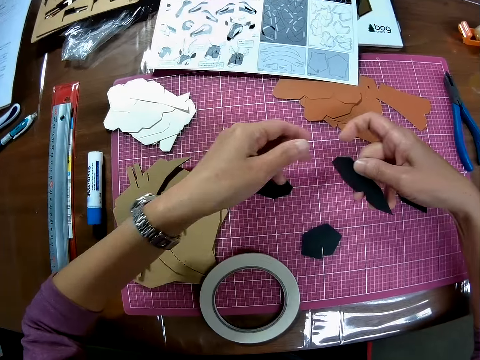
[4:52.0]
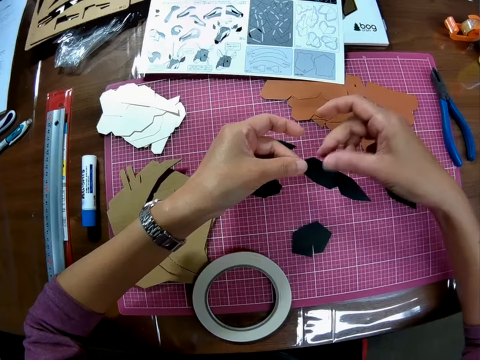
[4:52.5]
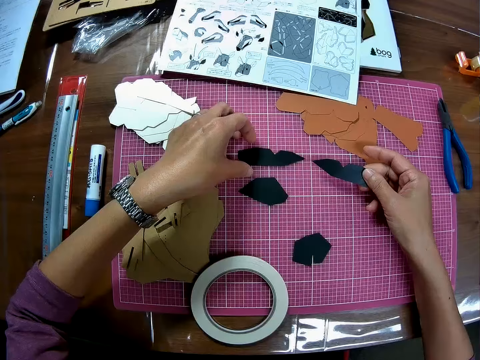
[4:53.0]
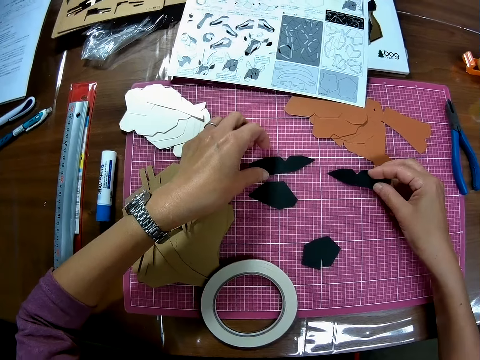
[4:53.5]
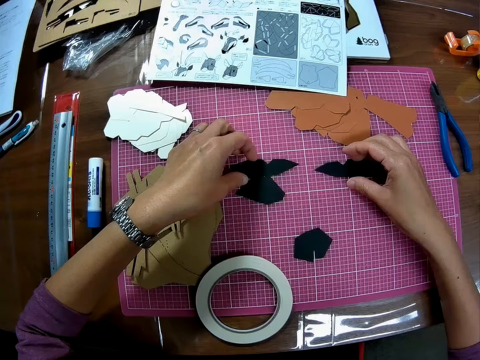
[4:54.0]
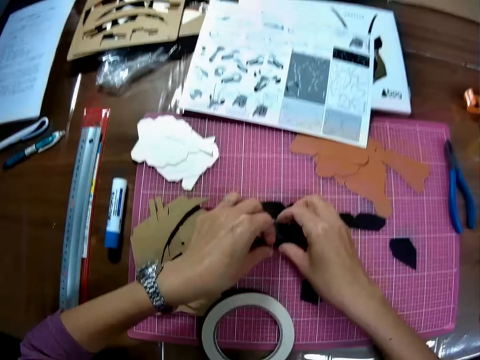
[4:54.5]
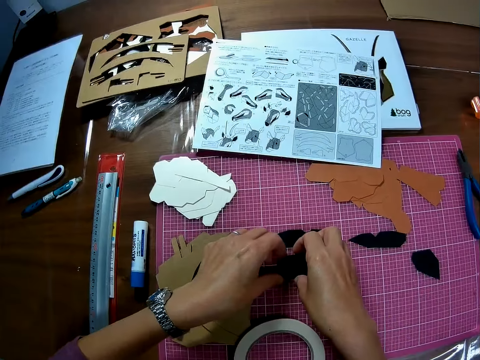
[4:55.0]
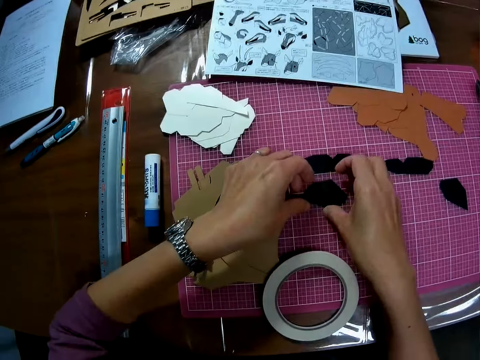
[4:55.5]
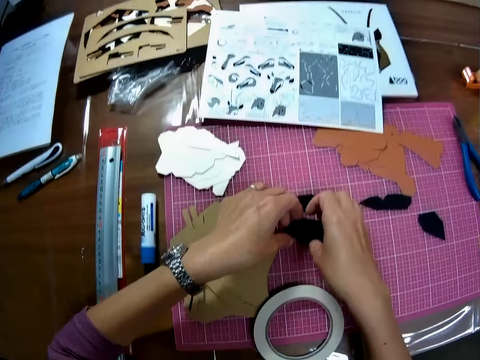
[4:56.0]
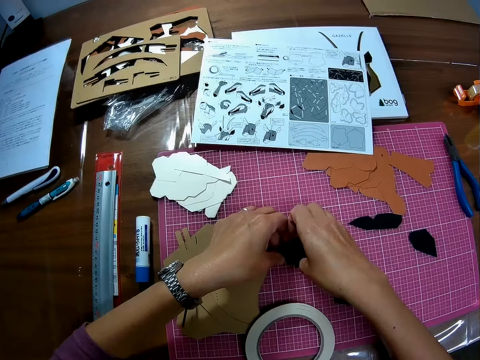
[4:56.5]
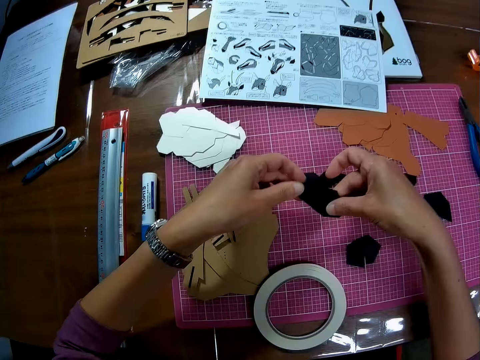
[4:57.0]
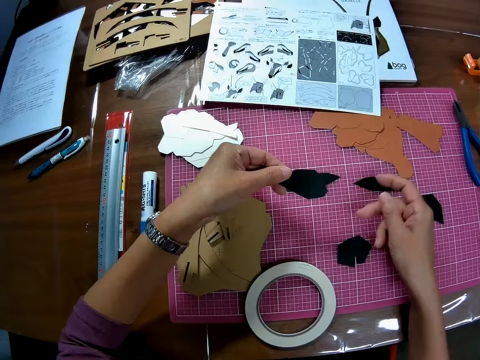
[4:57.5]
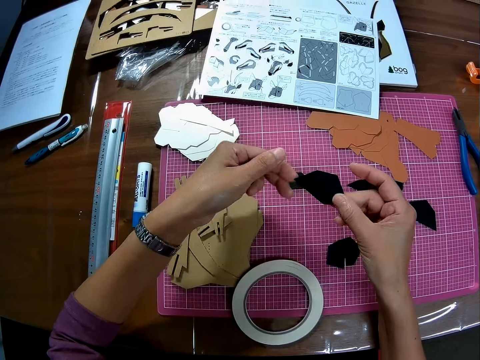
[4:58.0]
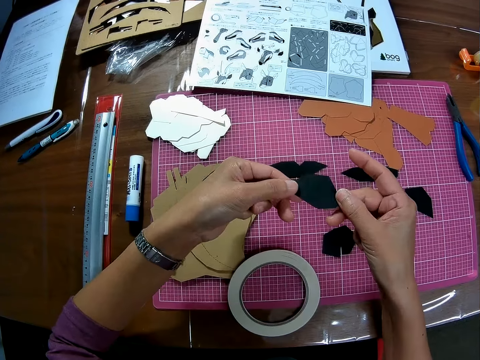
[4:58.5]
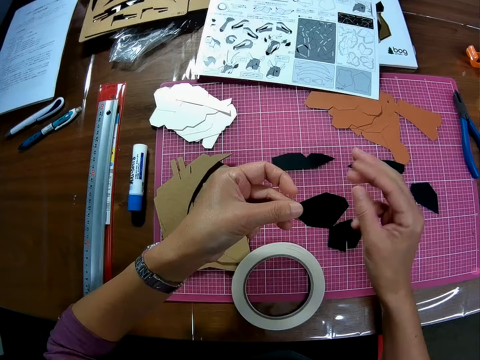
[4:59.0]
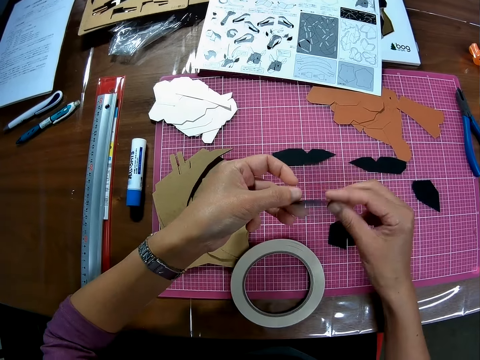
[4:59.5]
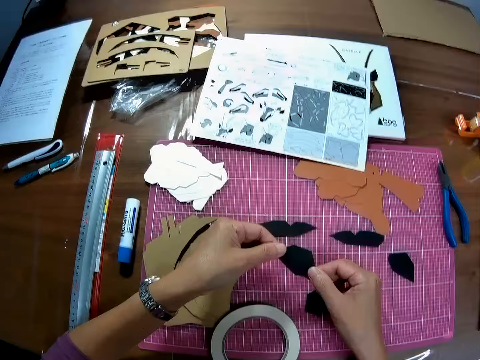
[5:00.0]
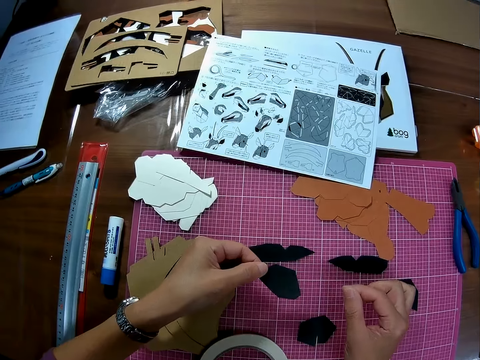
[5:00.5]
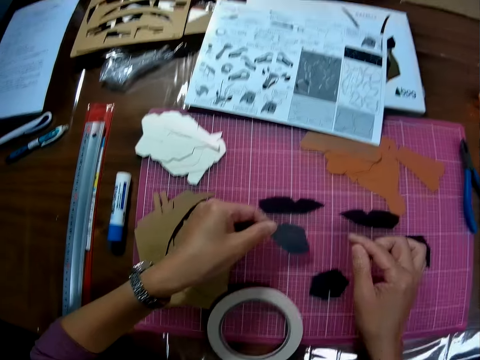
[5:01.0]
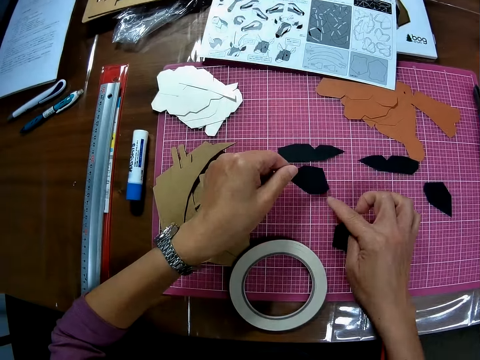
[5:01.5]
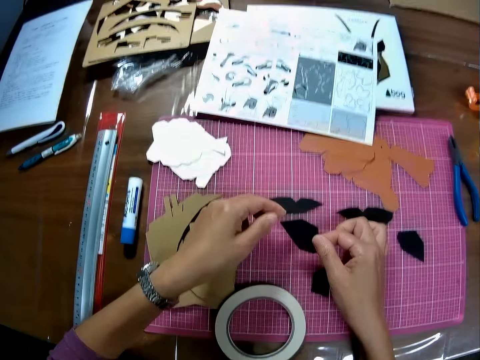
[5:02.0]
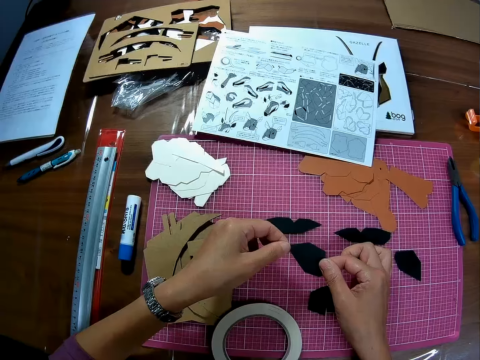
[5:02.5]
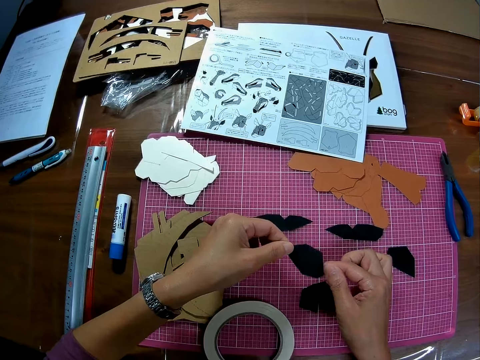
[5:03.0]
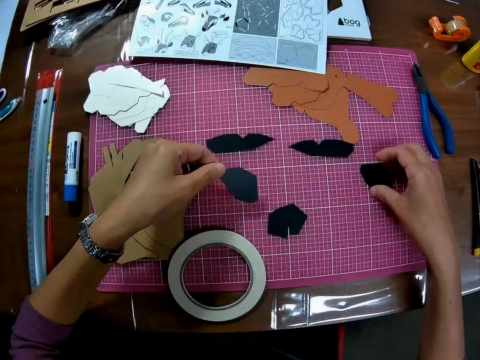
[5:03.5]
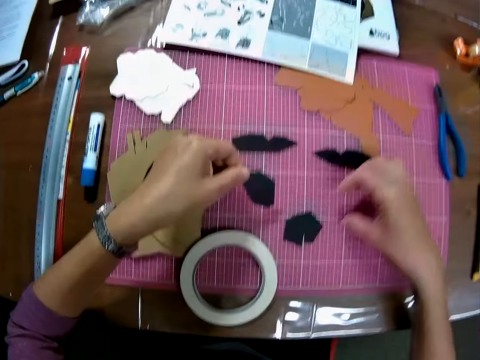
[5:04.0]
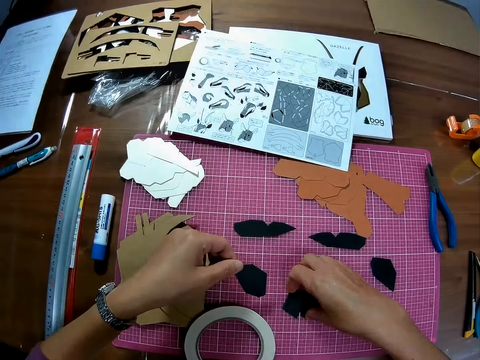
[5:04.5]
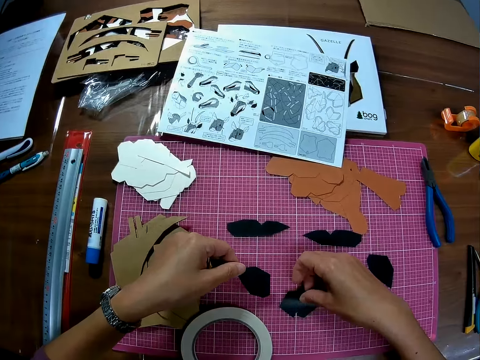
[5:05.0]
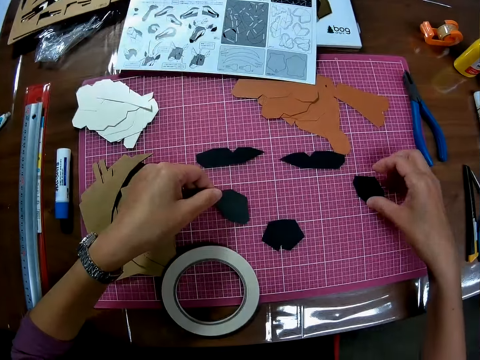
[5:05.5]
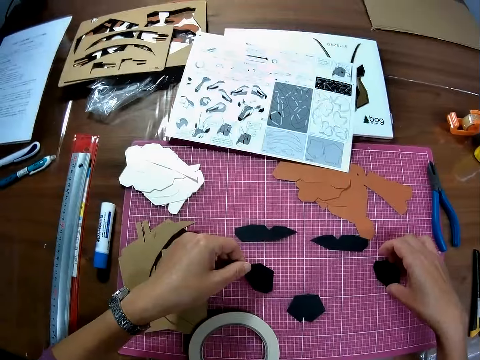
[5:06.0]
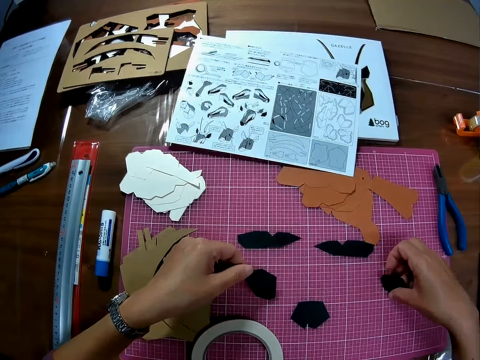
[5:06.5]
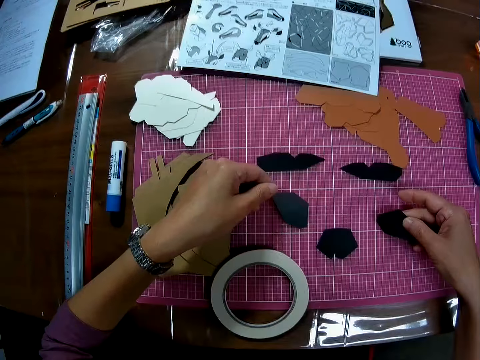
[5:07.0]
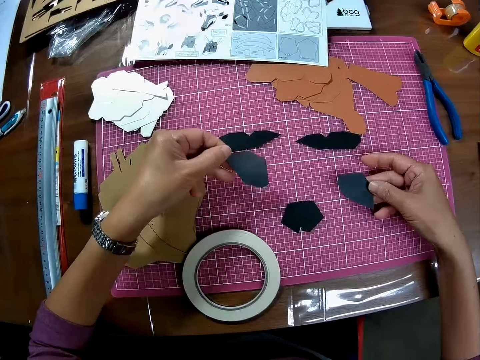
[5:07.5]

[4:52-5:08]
The camera wearer picks a piece of plastic. They hold the plastic and turn the plastic. They touch the plastics and arrange the plastics.

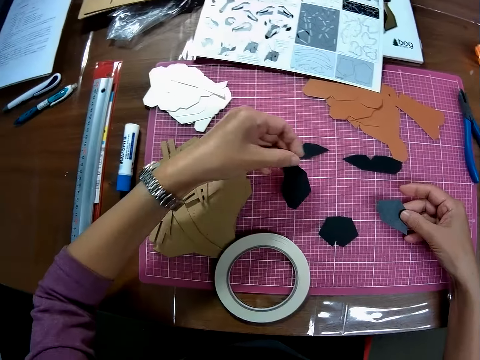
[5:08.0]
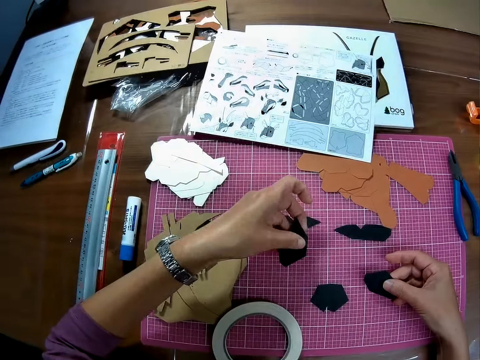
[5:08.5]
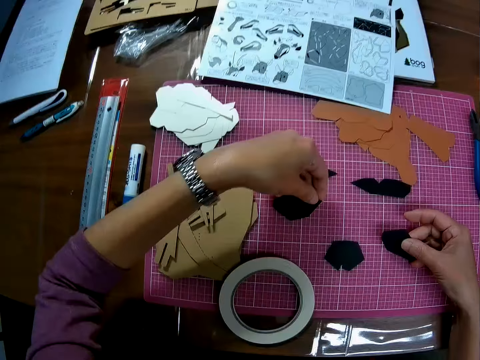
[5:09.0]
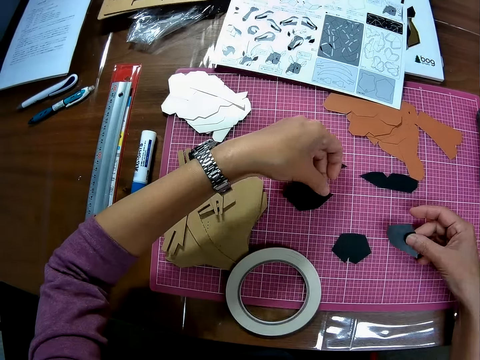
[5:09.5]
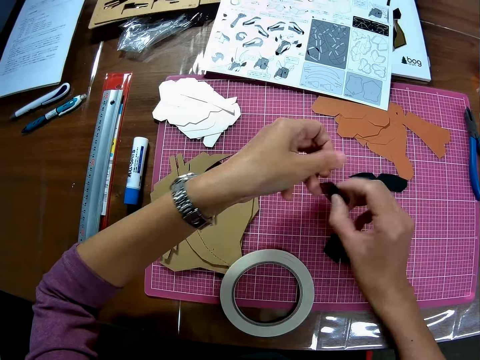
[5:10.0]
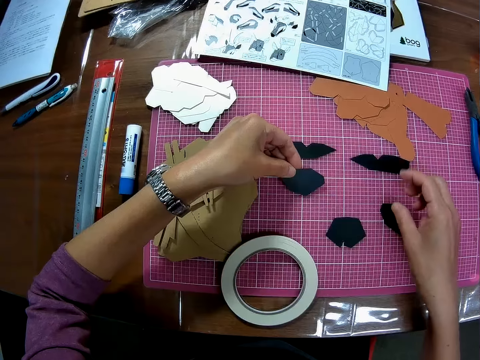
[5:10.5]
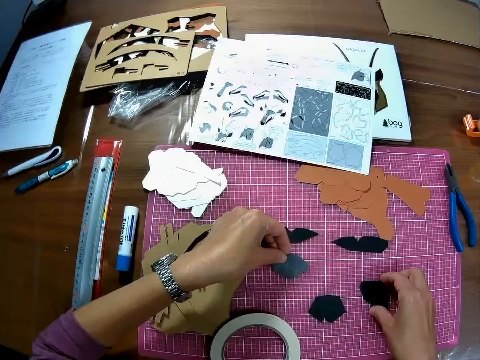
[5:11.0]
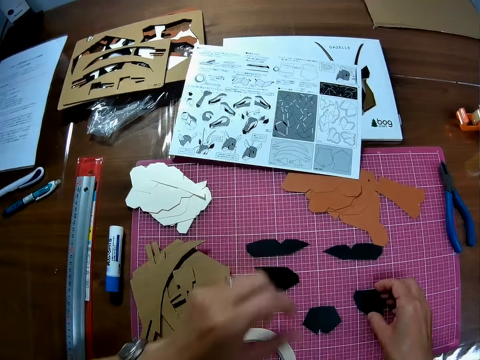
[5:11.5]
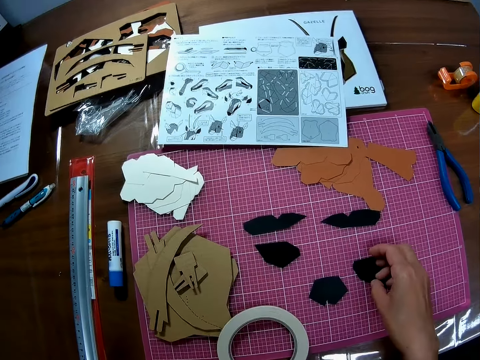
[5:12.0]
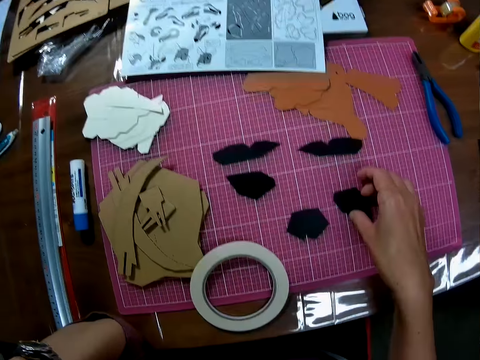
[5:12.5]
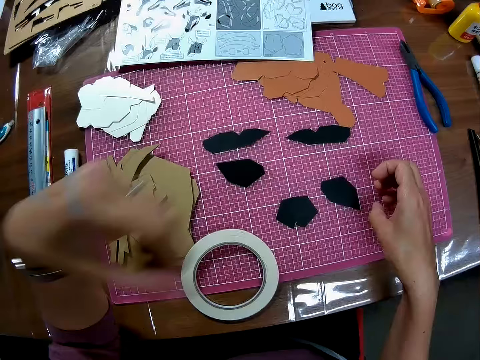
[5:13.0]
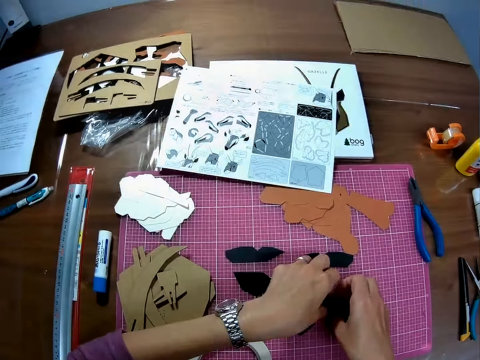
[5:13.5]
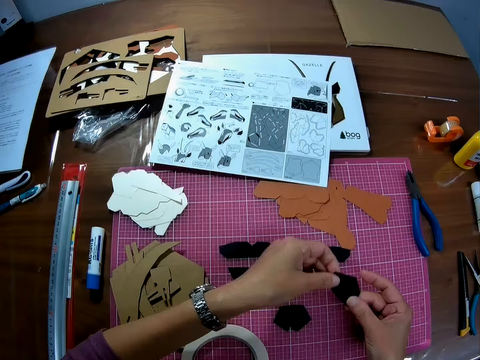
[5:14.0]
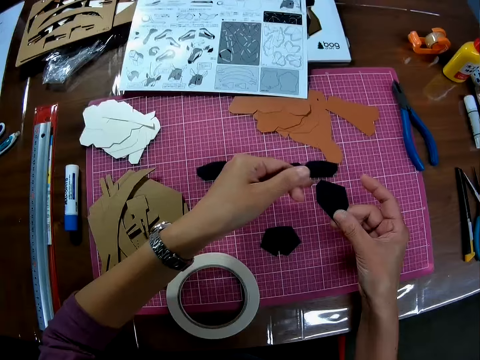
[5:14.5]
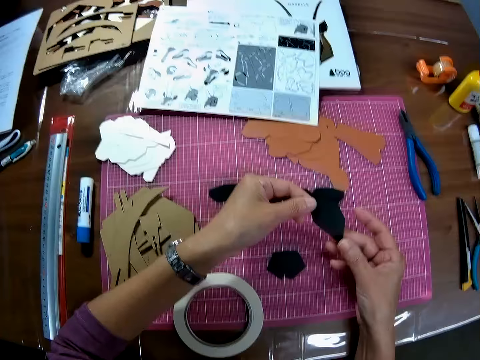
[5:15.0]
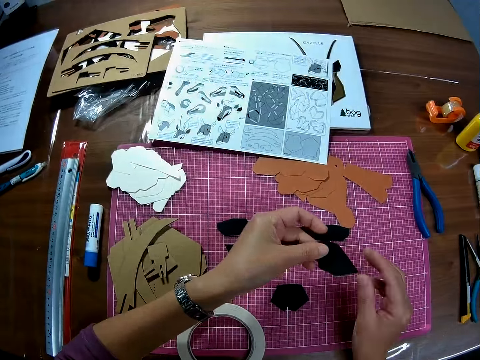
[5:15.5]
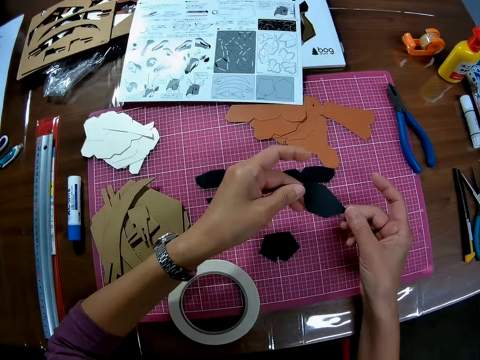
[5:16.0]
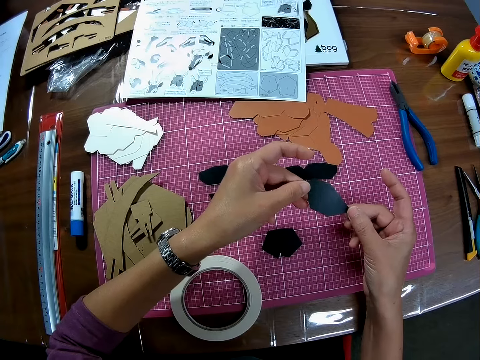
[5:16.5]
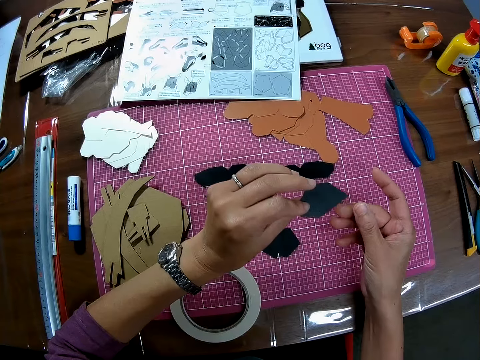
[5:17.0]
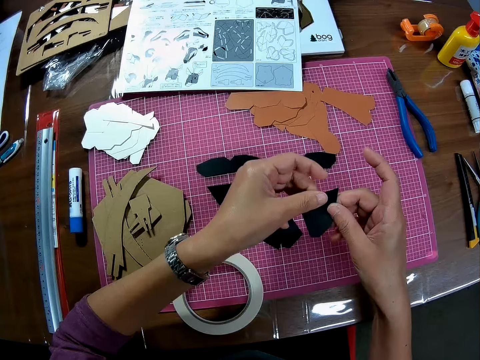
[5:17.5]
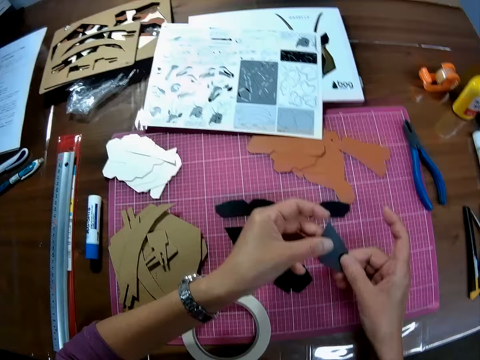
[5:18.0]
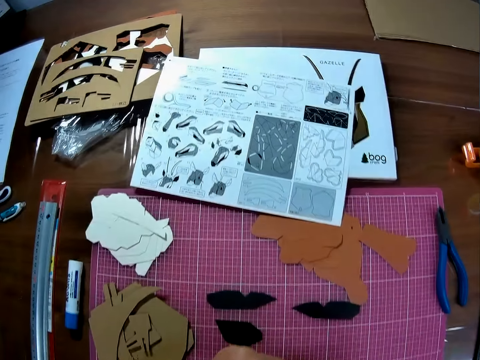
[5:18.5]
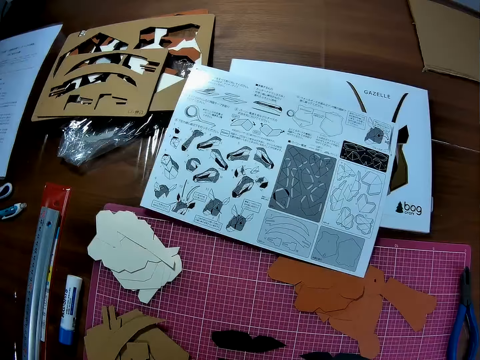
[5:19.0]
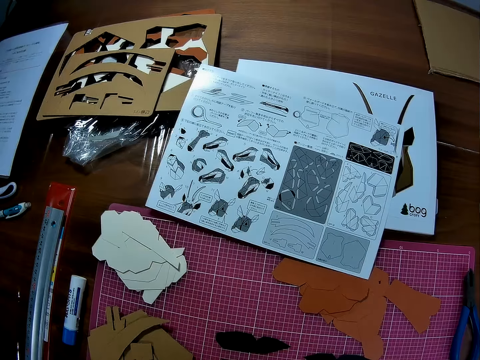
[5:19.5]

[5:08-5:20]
The camera wearer drops the piece of black colored craft on the cutting mat. He touches his face. He moves the hand. He removes his hand from his face. He touches the plastic. He picks the piece of black colored craft from the cutting mat. He turns the plastics.
